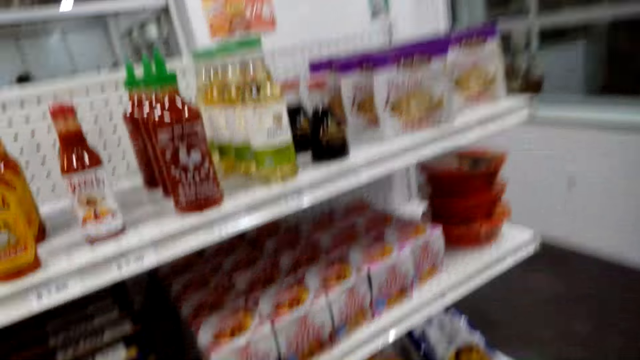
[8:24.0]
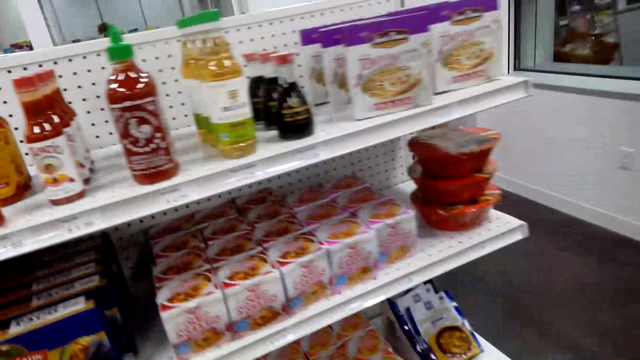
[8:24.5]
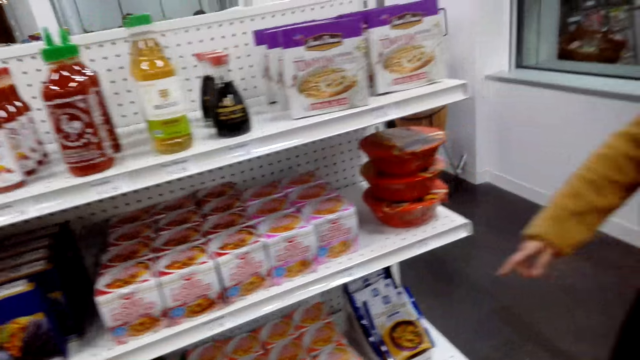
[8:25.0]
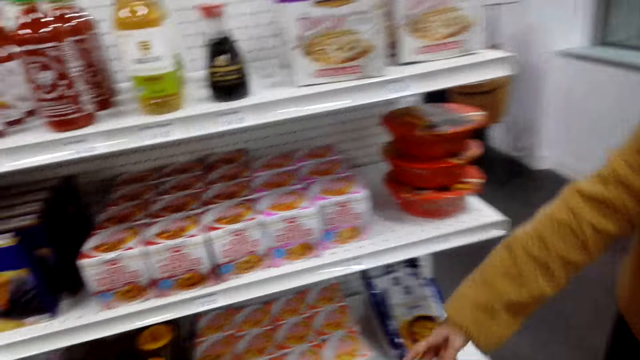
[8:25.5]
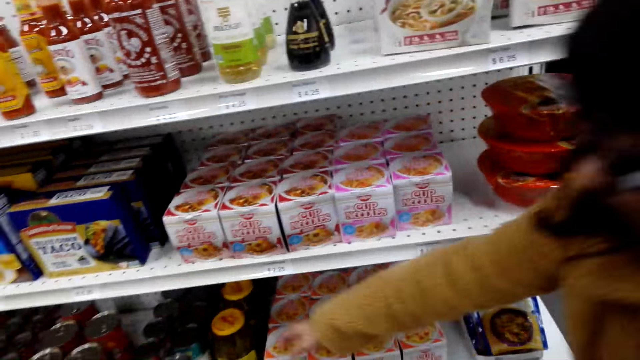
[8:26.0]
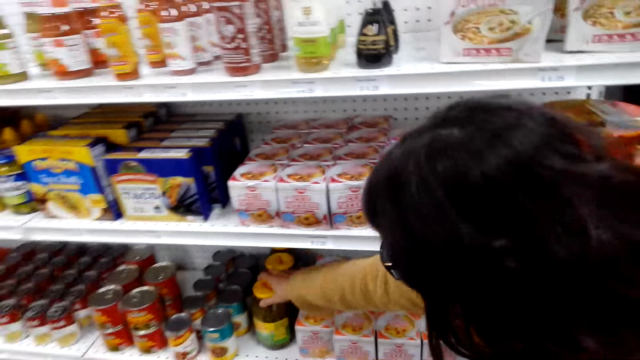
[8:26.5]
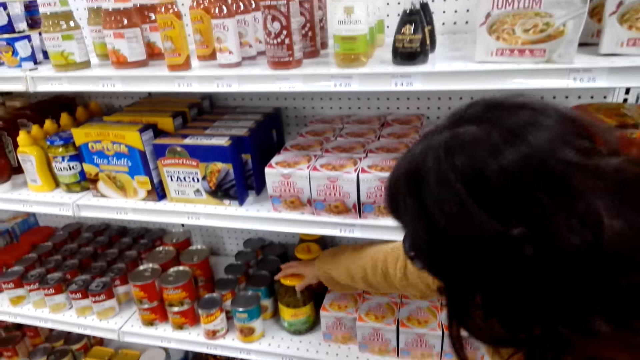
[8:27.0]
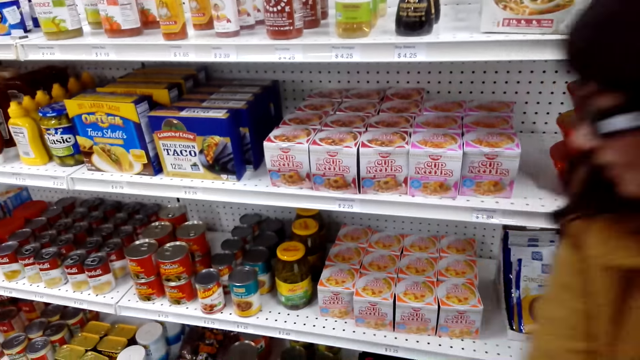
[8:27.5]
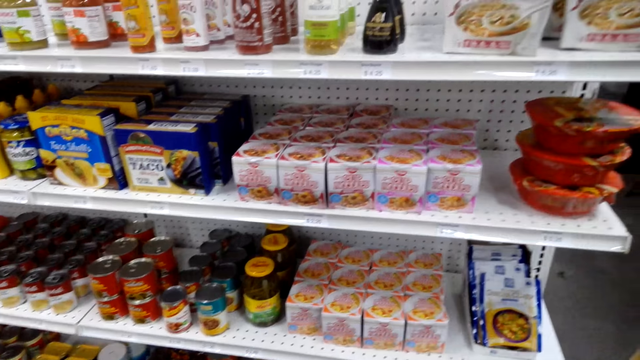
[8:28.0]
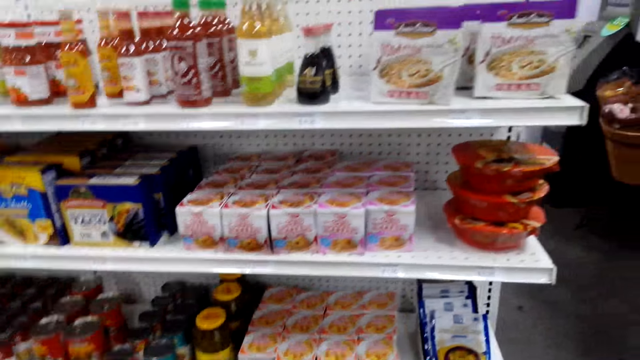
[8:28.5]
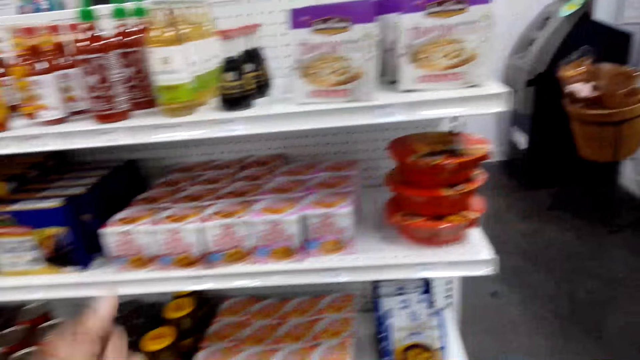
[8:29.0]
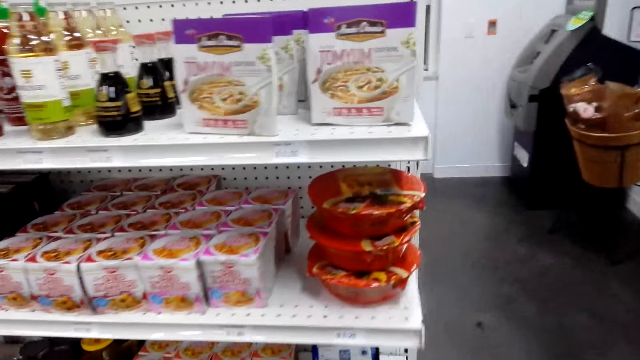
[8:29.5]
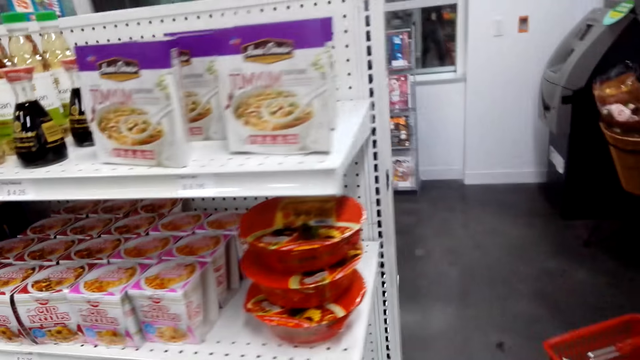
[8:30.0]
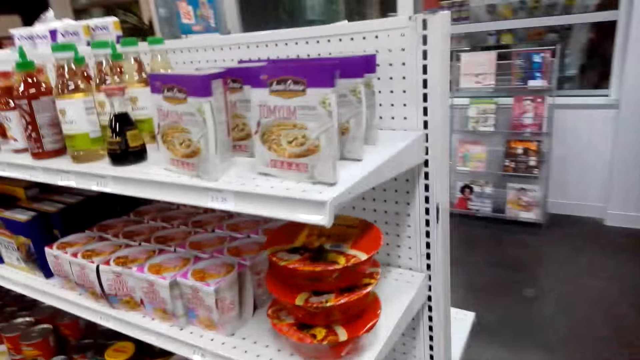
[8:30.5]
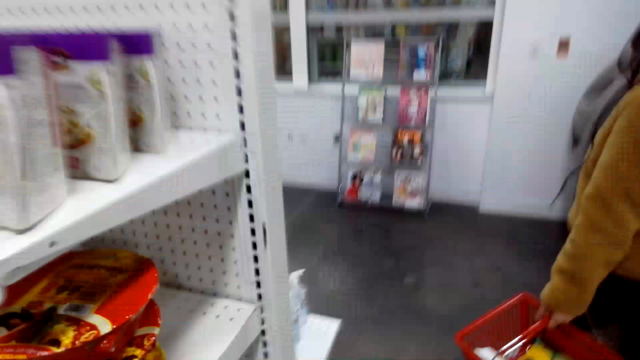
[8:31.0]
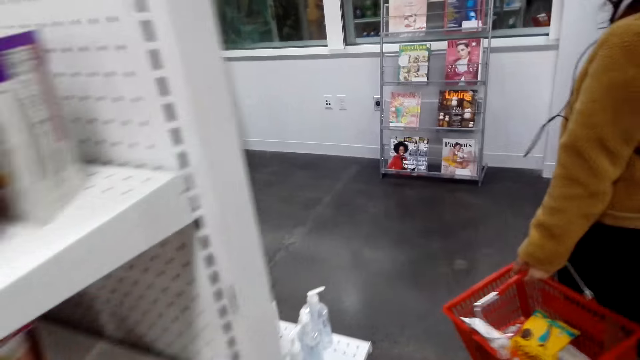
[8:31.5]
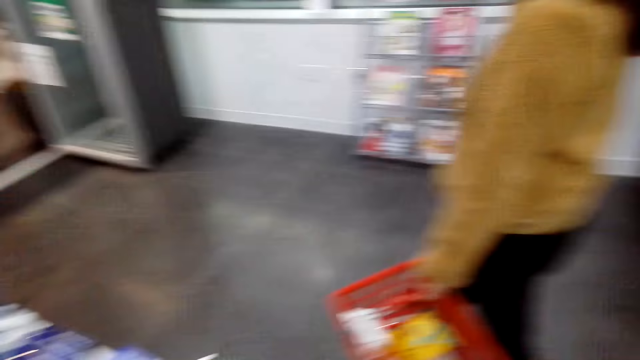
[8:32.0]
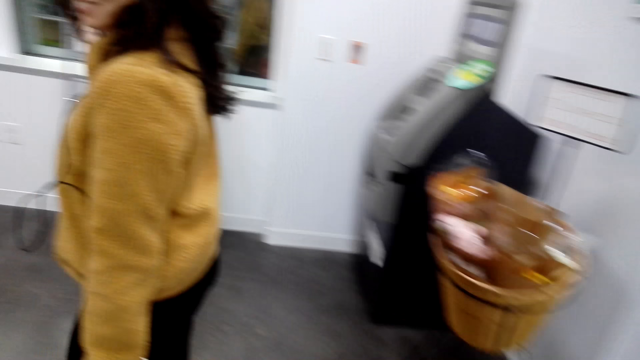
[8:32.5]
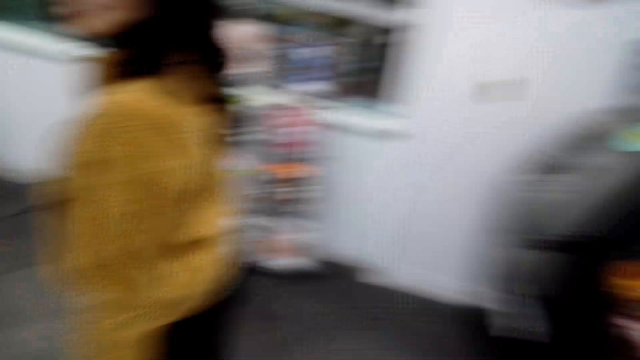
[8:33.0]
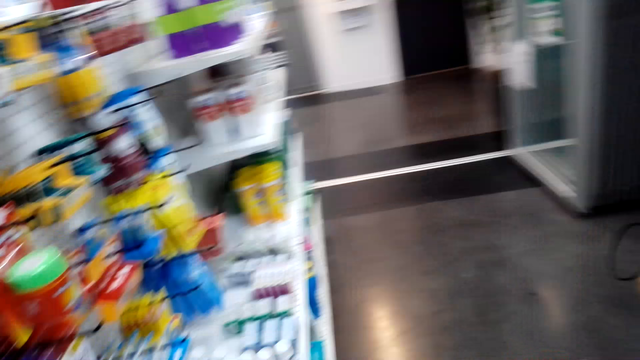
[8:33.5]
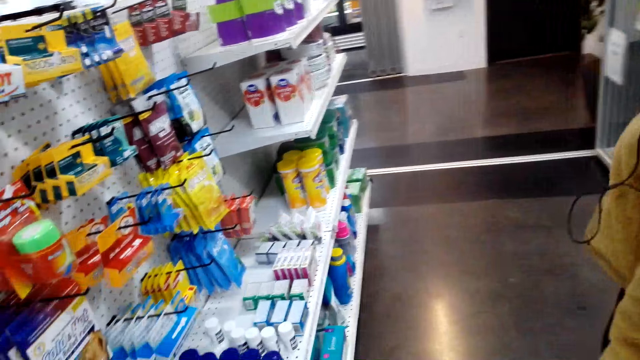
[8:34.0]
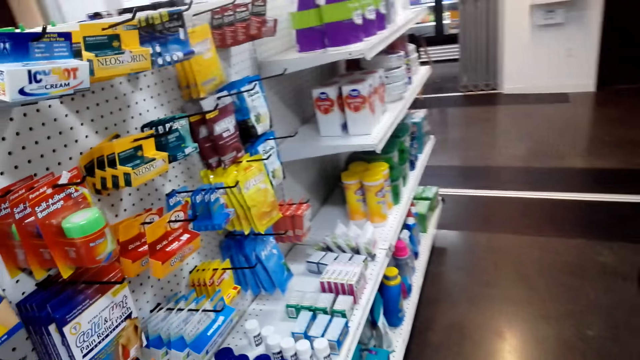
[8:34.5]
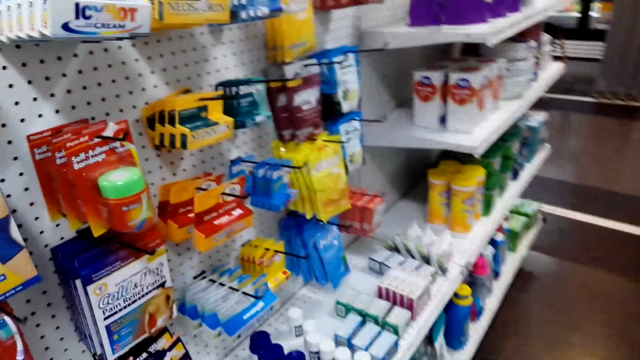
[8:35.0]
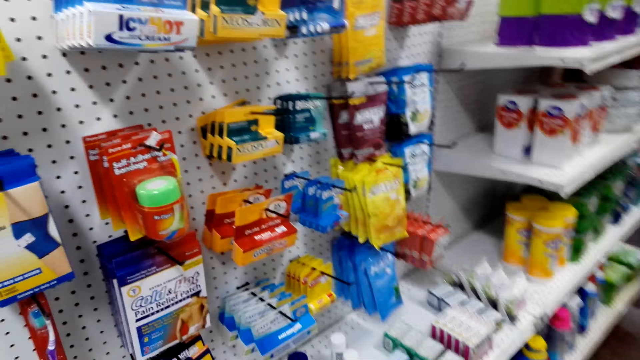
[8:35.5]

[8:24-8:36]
A lady picks an item. The camera wearer touches the can and talks to the lady. The lady walks in the supermarket. The camera wearer walks around the store.

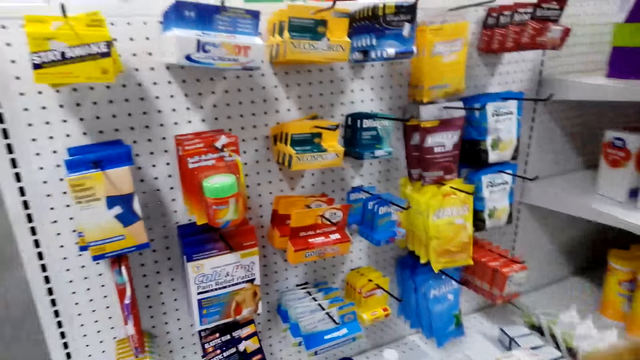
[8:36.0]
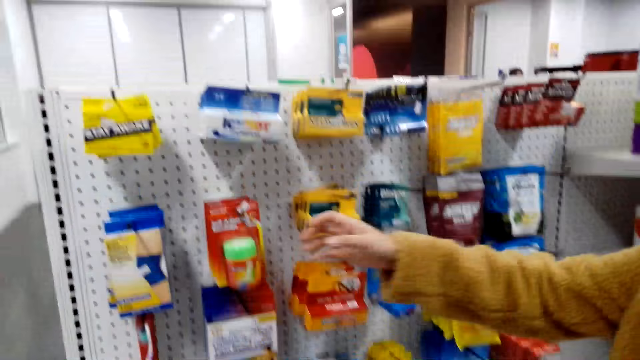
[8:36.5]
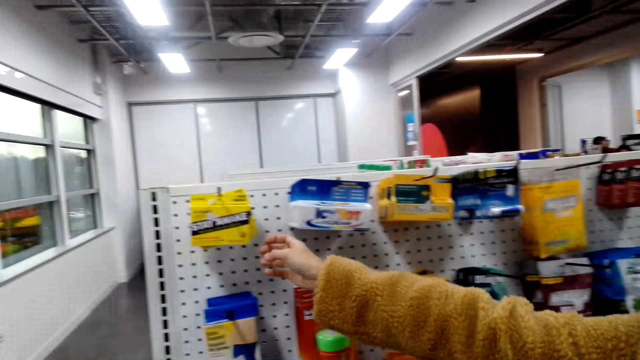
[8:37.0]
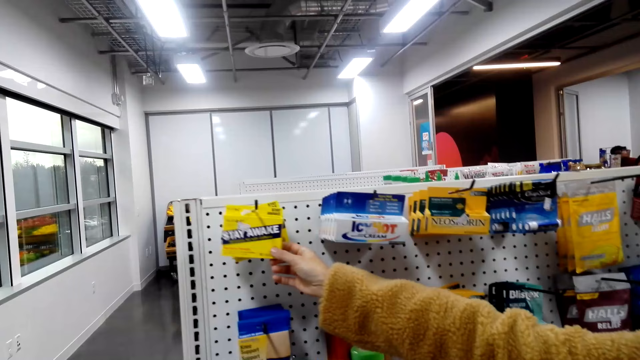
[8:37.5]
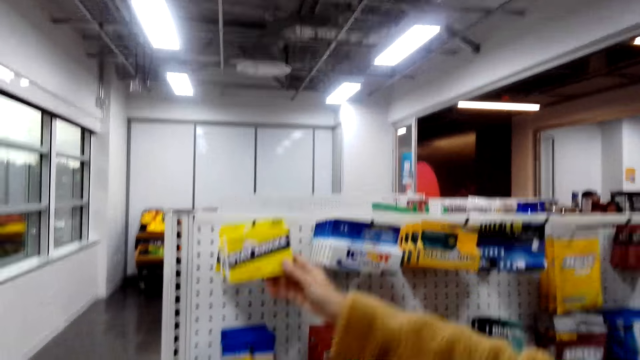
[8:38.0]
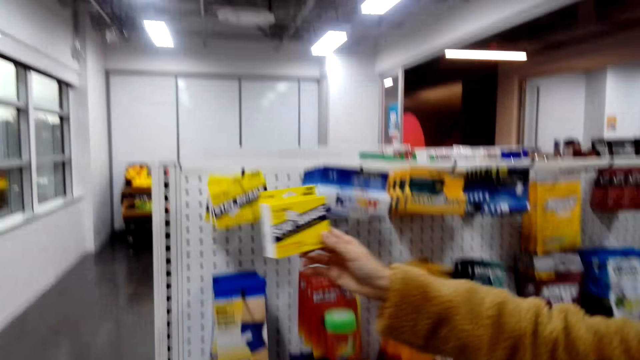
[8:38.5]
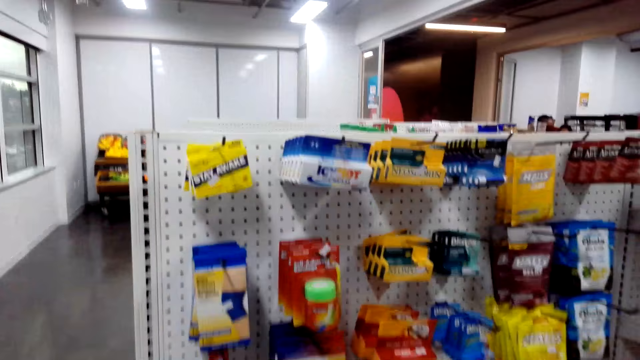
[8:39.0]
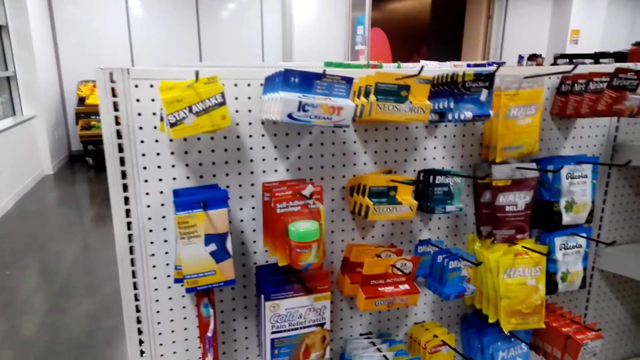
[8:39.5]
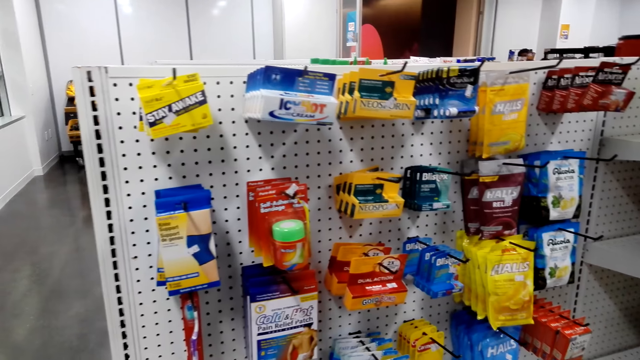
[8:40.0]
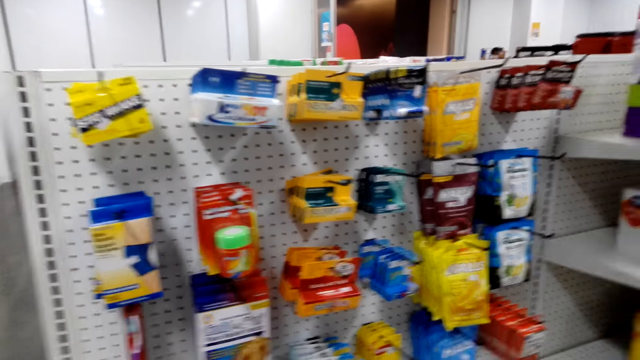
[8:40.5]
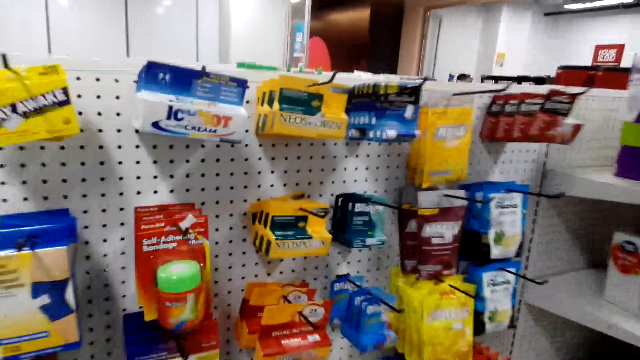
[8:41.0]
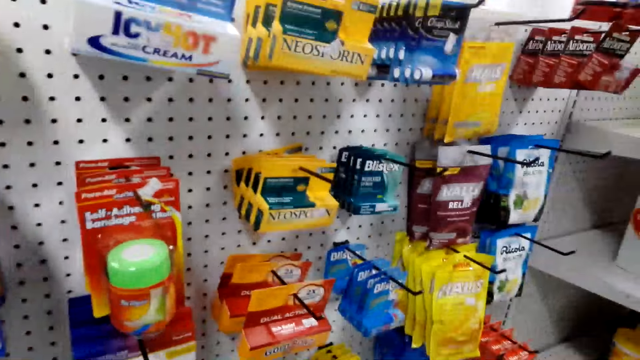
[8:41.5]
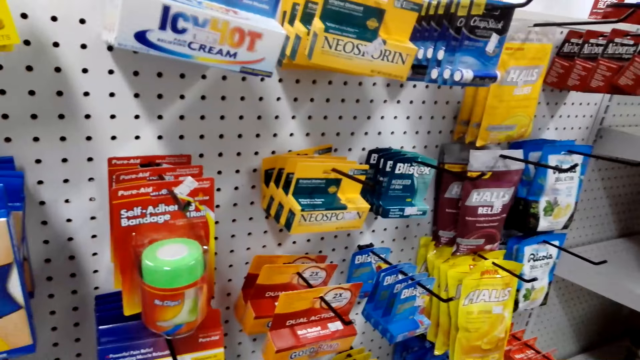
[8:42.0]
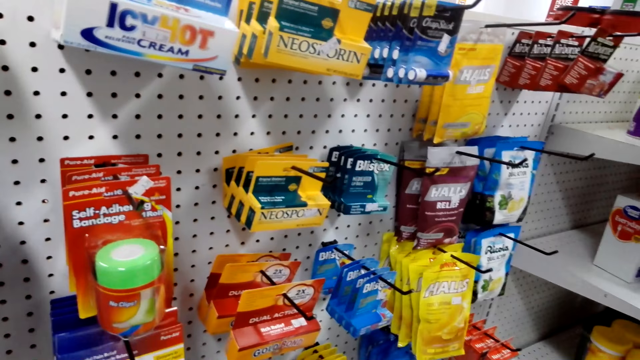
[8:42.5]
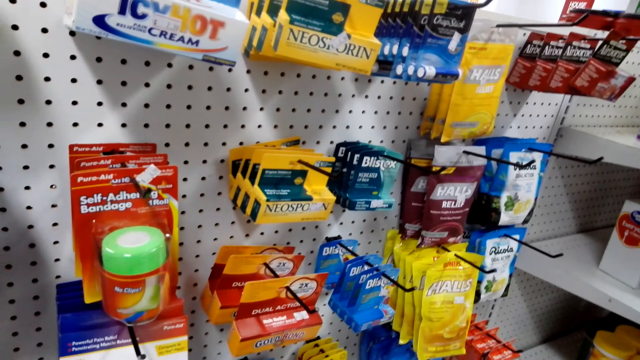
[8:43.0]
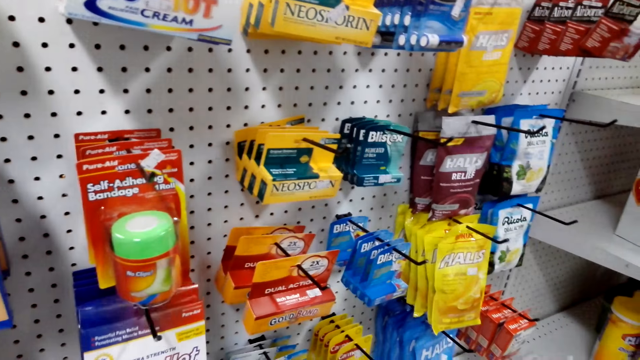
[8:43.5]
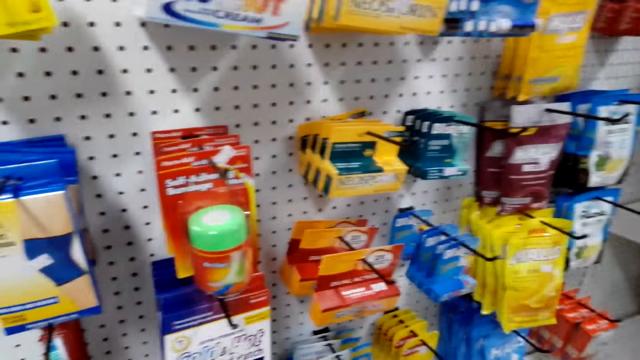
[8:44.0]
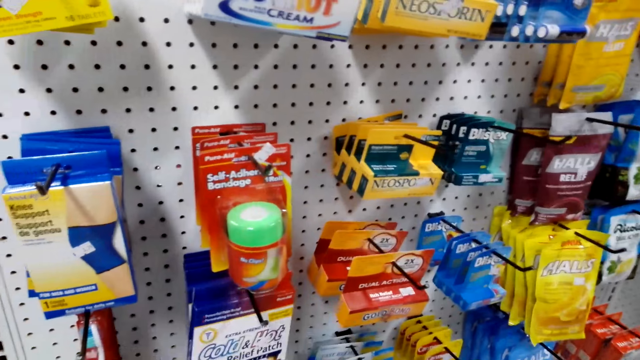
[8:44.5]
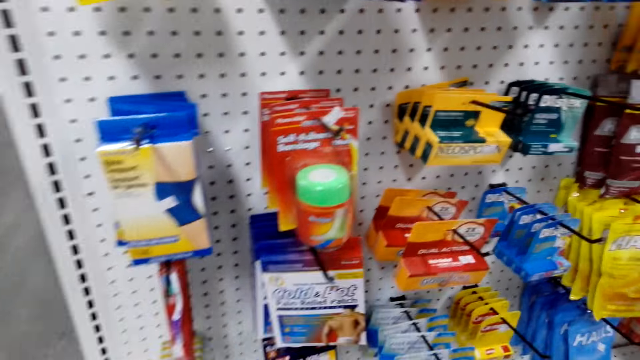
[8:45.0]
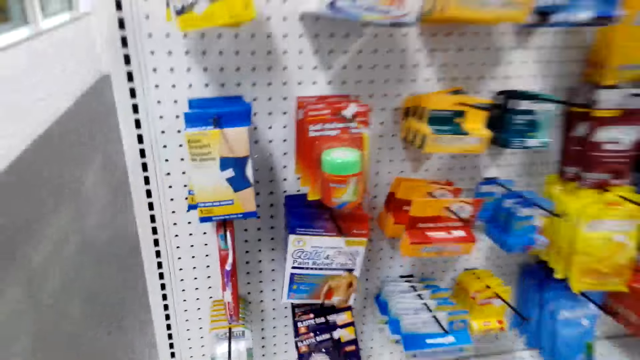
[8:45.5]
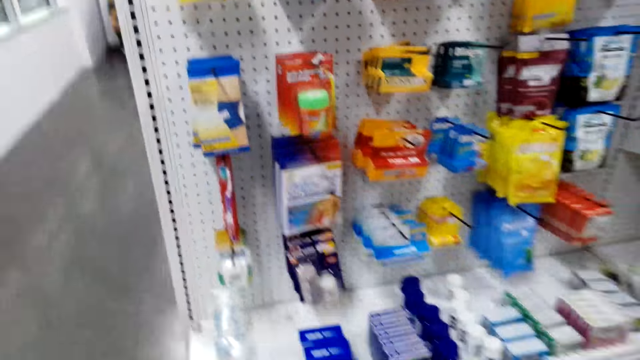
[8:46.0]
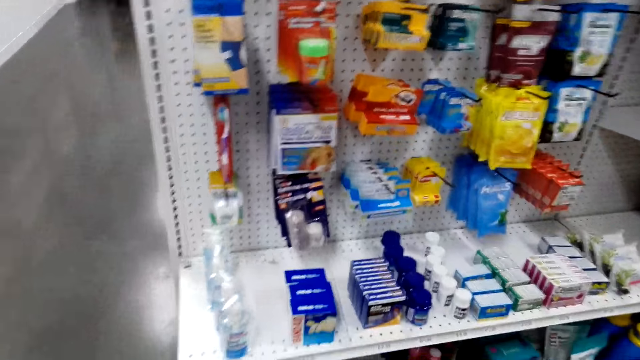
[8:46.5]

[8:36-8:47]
A lady picks an item and touches the box. The camera wearer talks to the lady. They touch an item.
